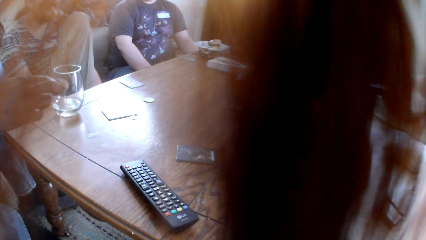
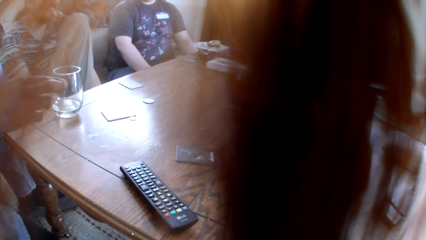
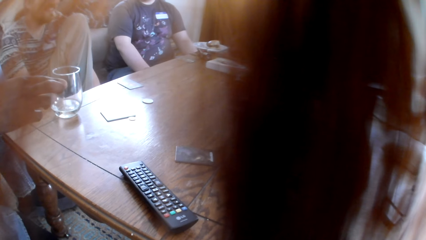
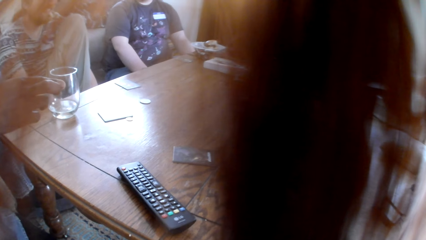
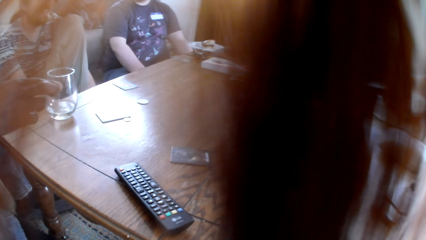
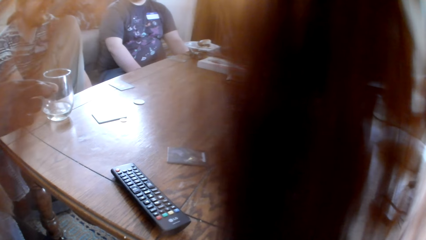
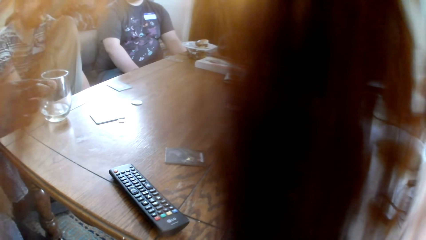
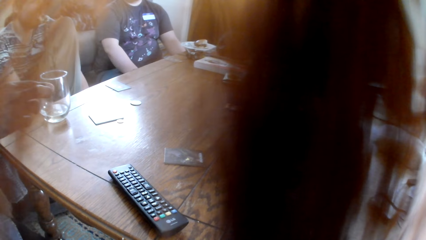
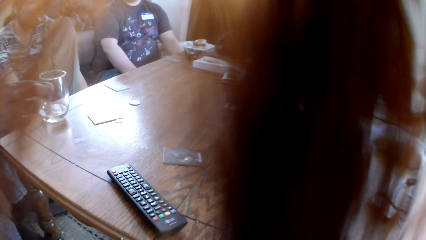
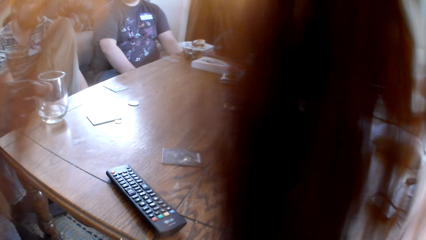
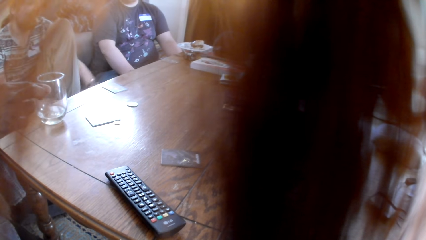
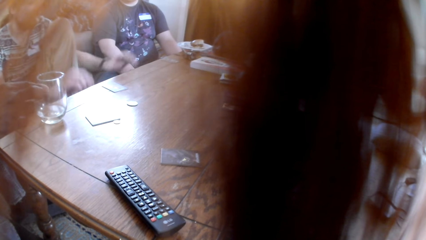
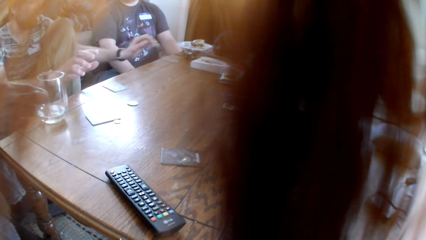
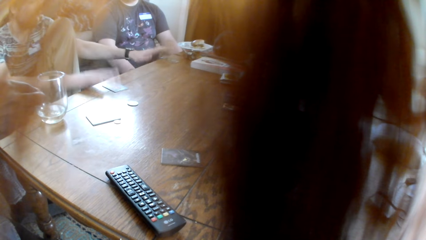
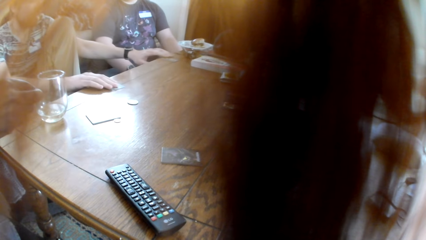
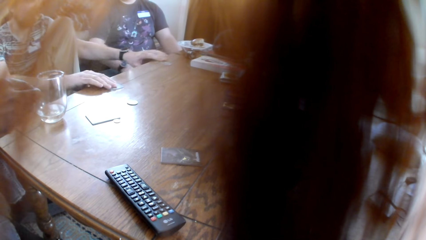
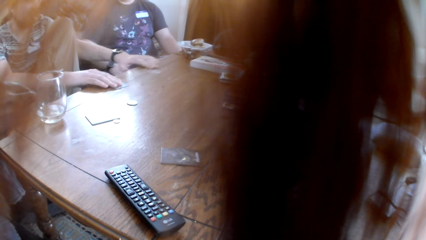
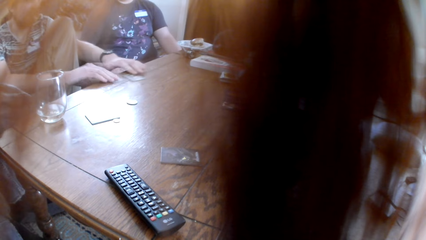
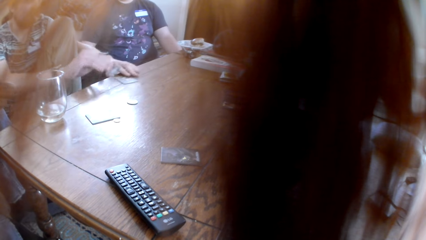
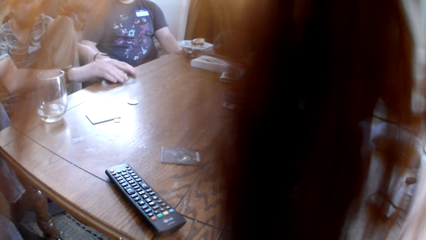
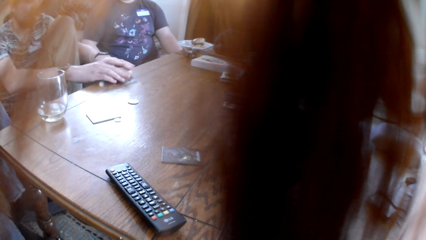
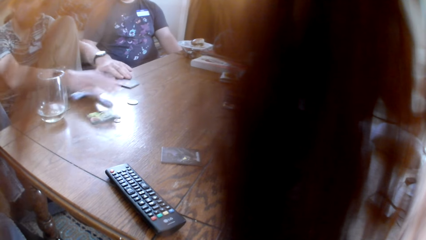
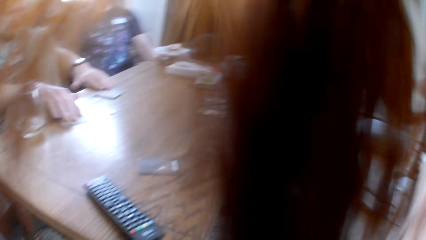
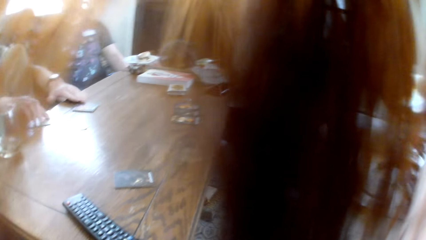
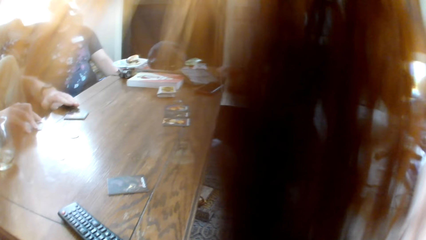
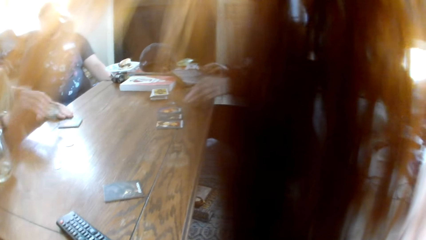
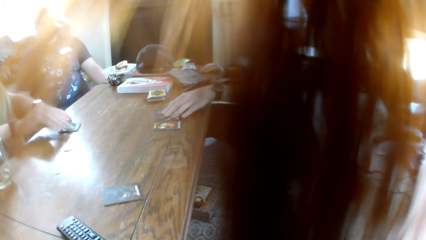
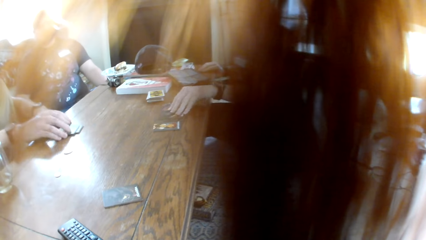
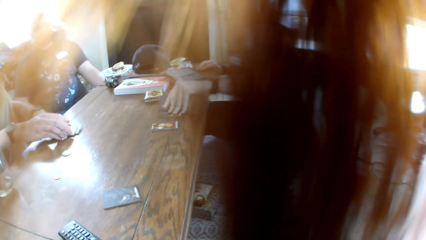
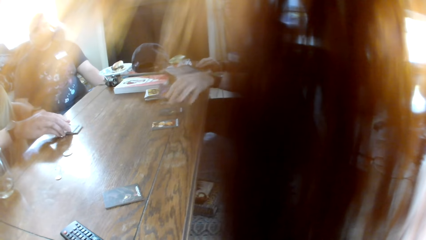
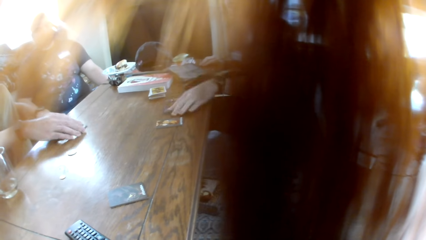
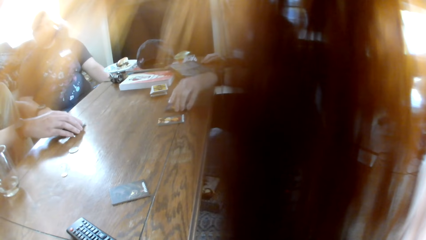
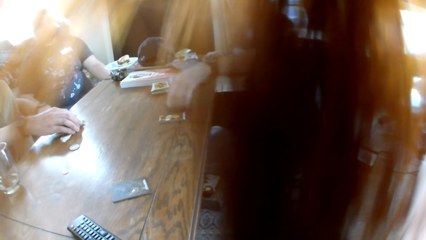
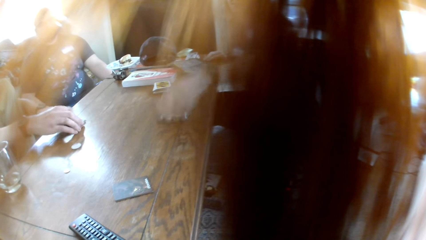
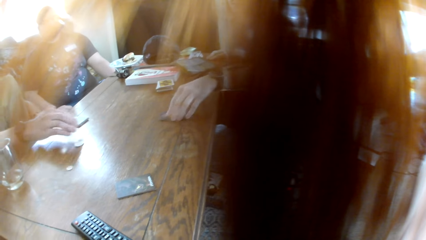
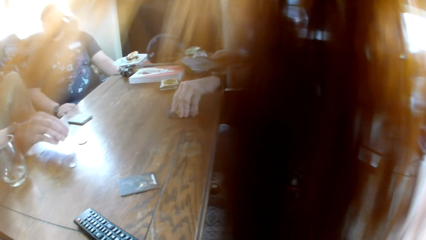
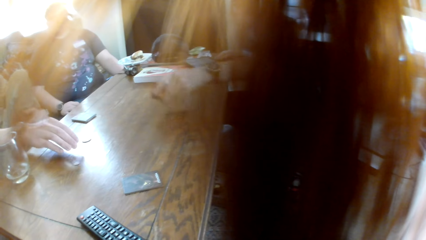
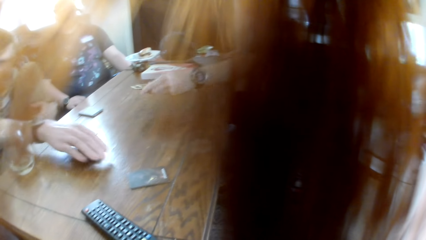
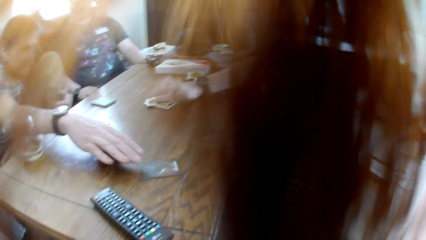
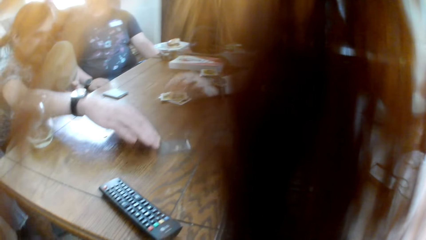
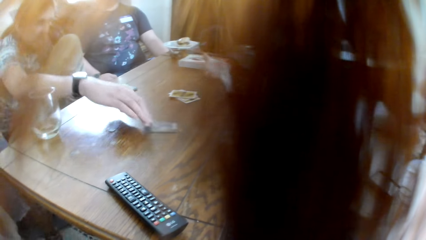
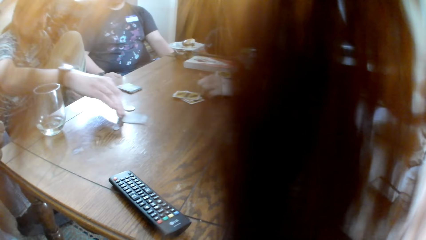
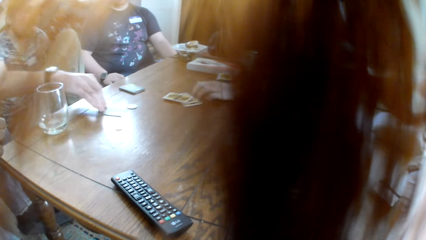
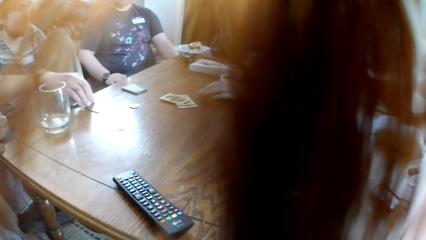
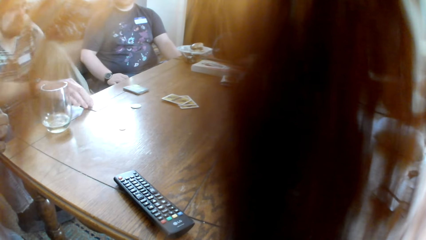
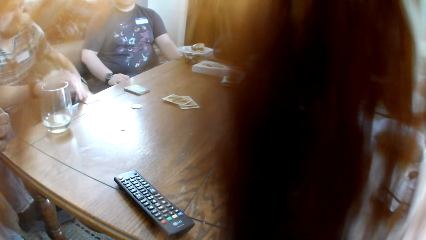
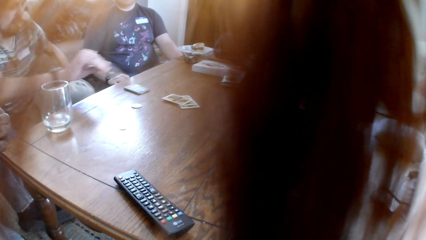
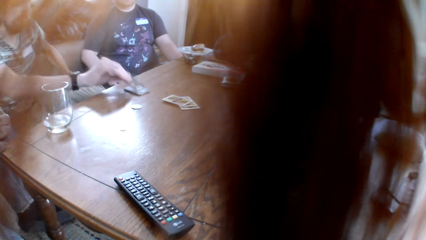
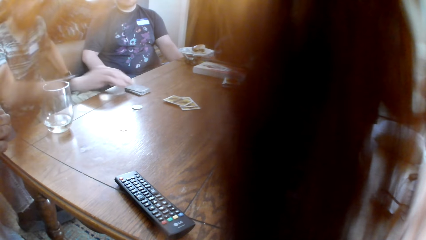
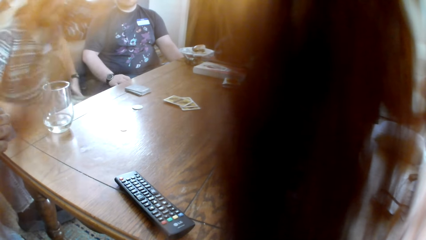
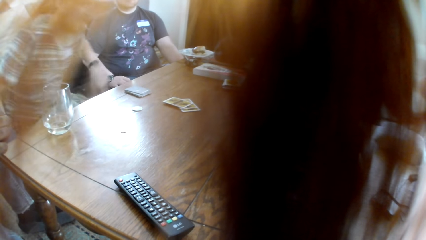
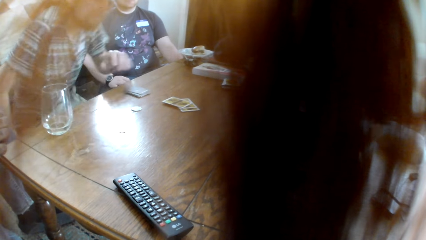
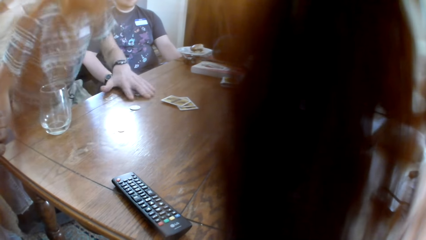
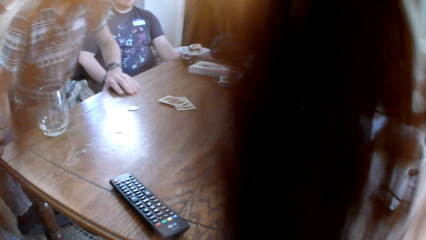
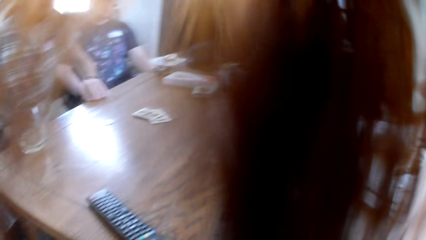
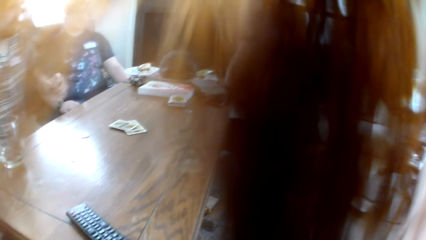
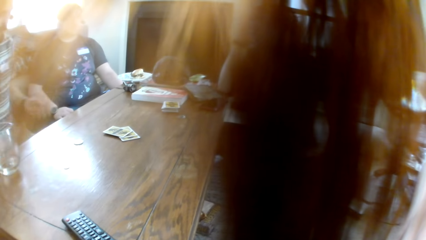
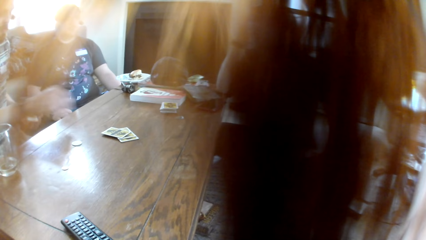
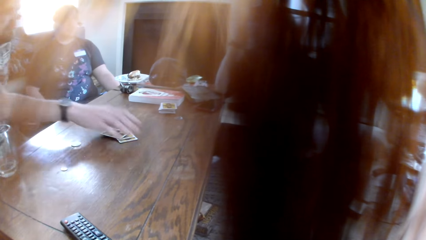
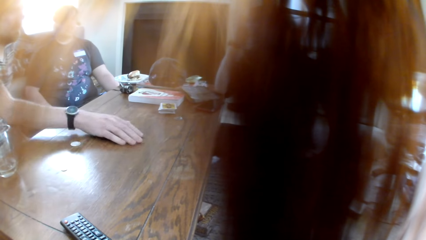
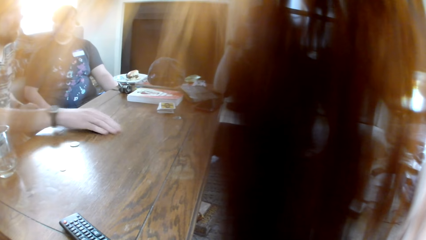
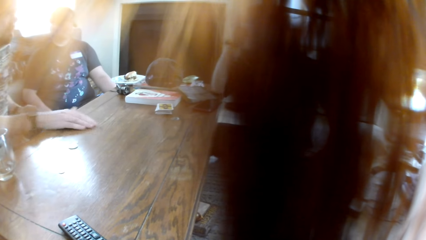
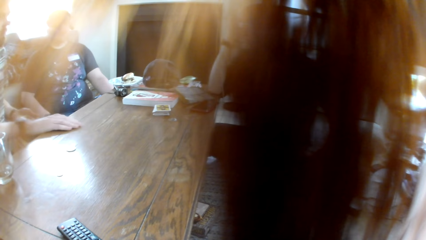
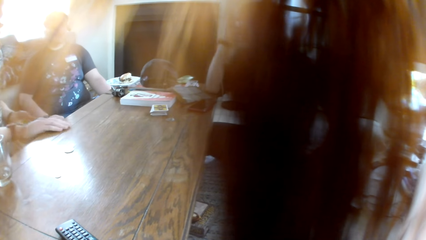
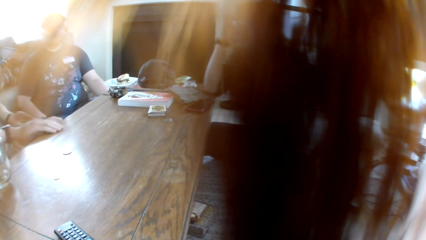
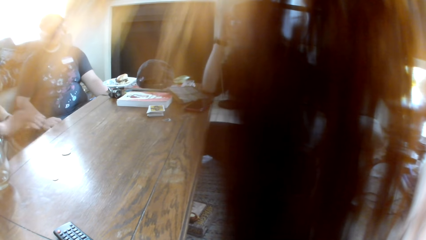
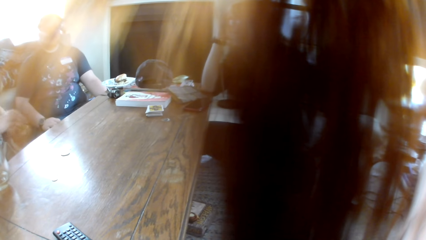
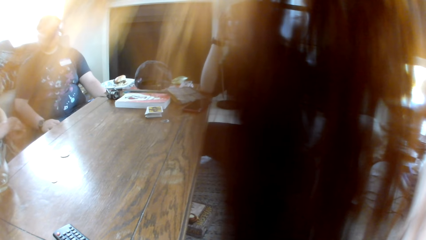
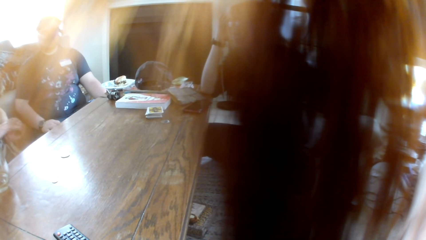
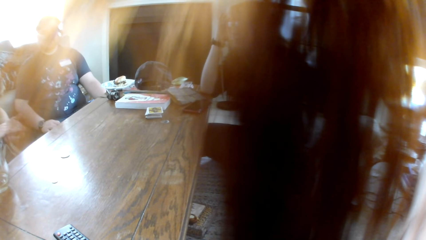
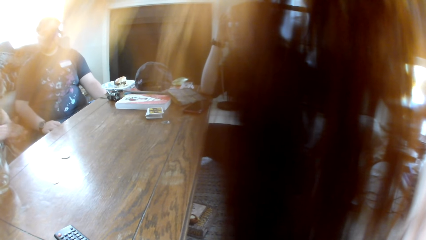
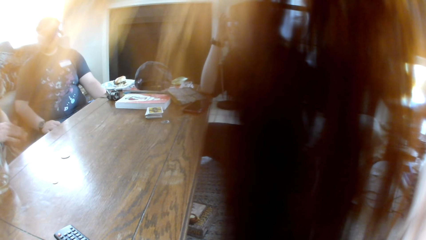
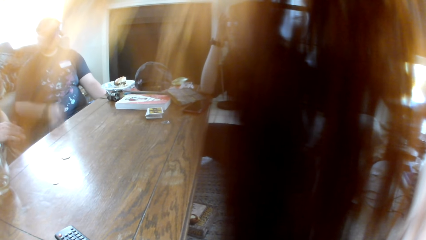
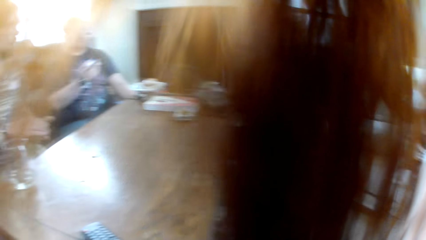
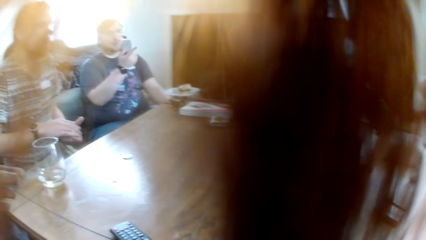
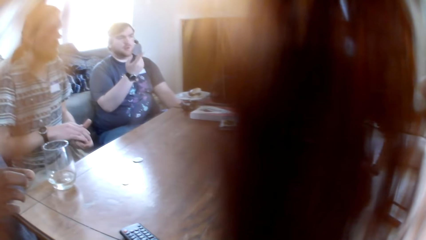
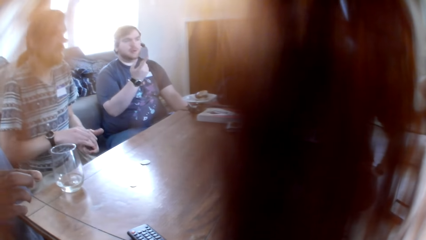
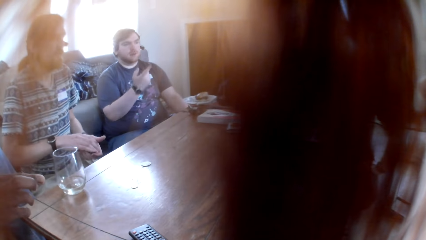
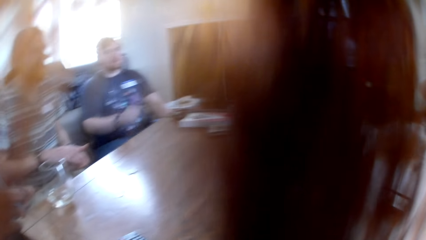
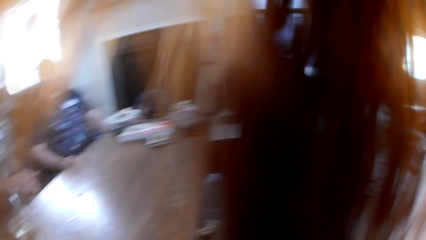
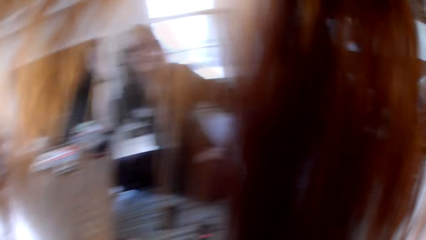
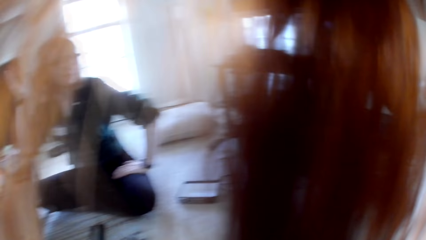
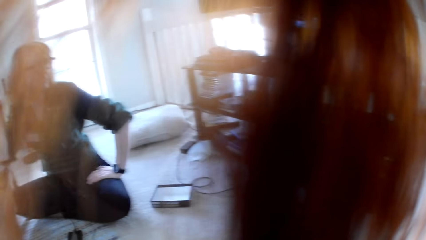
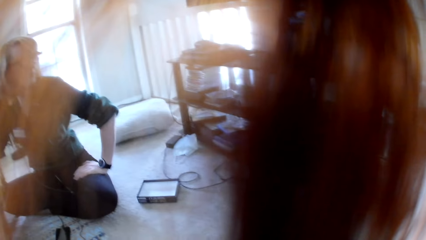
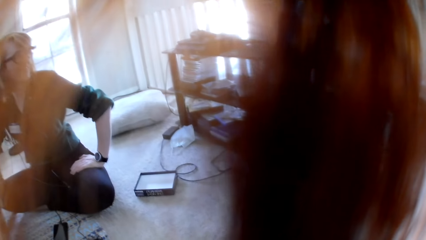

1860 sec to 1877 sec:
A woman holds the cards. A man collects the board game cards on the table. The woman picks up the cards. The man collects the cards. Another man converses with the woman.
